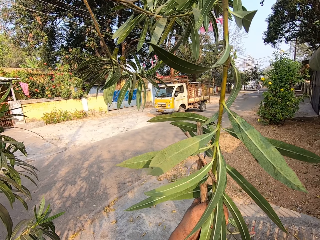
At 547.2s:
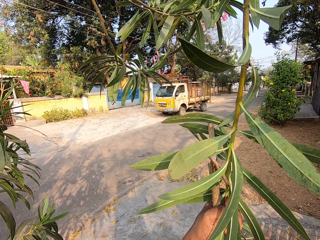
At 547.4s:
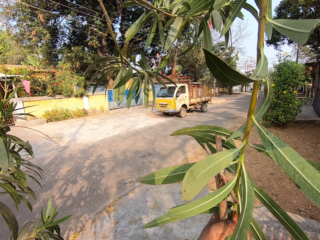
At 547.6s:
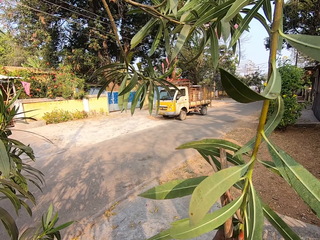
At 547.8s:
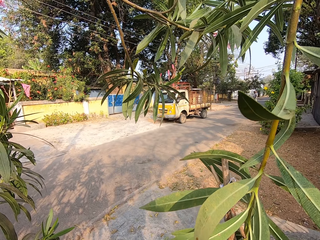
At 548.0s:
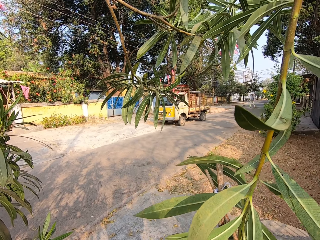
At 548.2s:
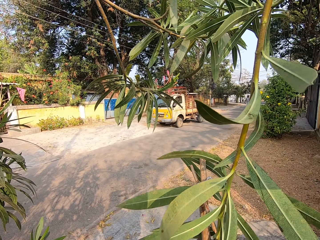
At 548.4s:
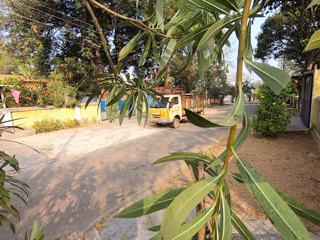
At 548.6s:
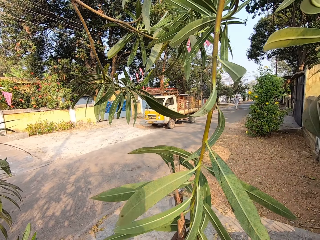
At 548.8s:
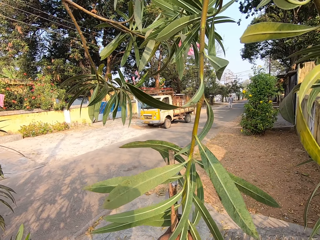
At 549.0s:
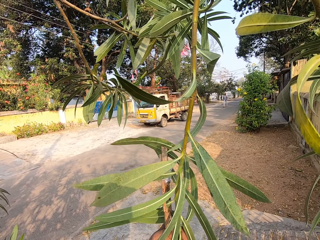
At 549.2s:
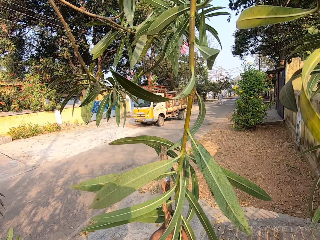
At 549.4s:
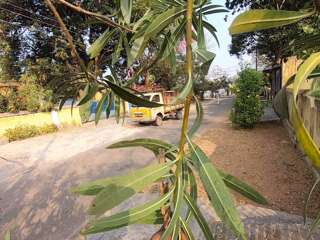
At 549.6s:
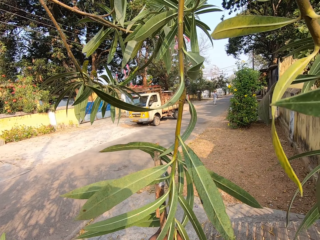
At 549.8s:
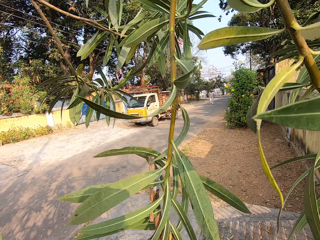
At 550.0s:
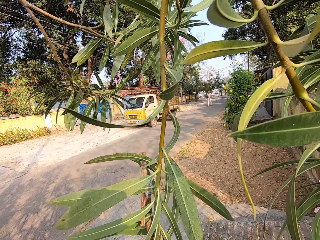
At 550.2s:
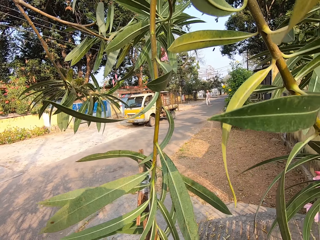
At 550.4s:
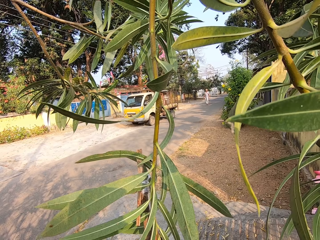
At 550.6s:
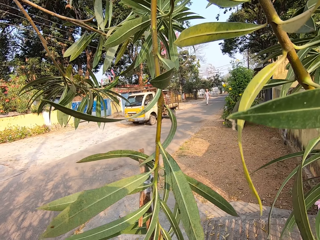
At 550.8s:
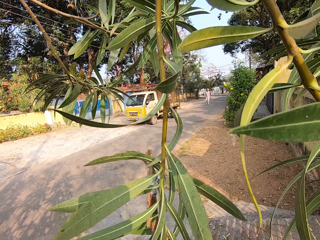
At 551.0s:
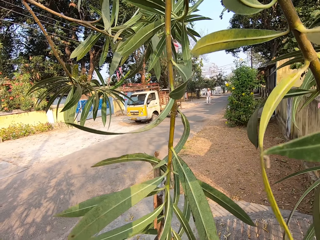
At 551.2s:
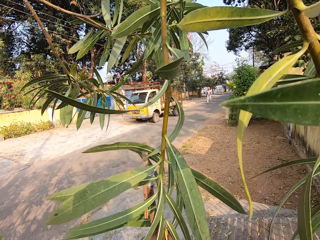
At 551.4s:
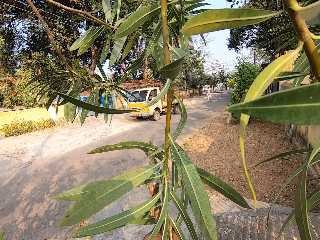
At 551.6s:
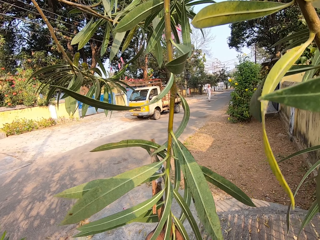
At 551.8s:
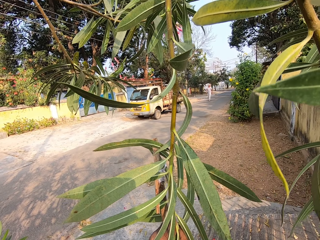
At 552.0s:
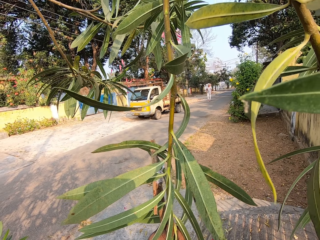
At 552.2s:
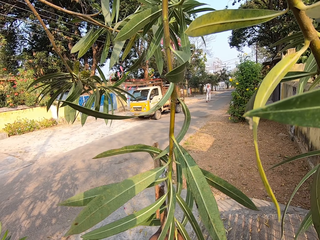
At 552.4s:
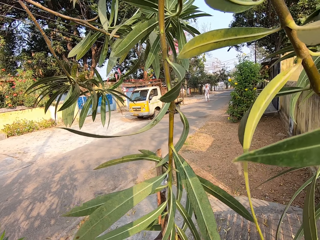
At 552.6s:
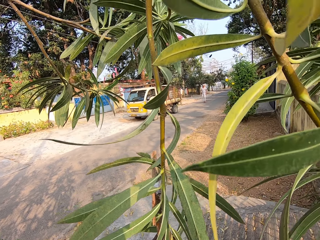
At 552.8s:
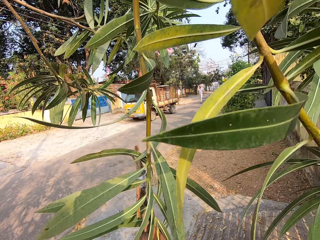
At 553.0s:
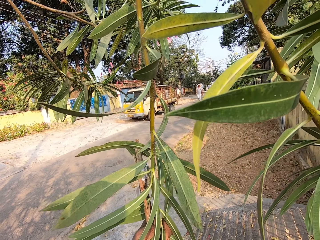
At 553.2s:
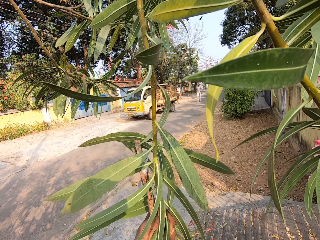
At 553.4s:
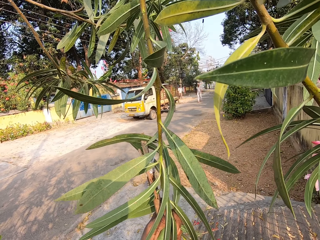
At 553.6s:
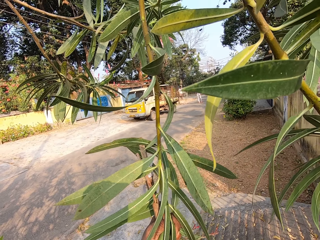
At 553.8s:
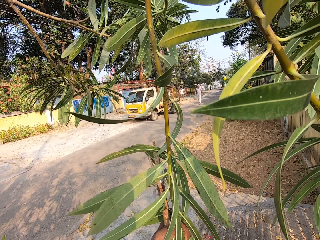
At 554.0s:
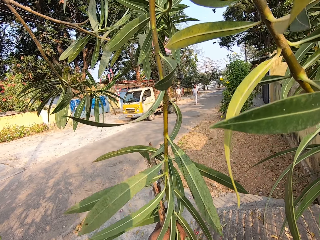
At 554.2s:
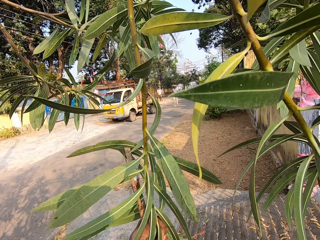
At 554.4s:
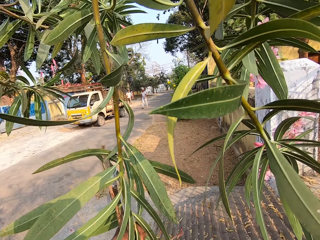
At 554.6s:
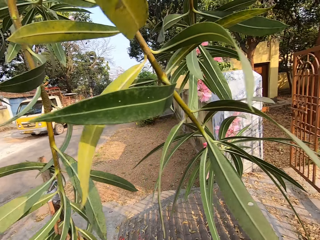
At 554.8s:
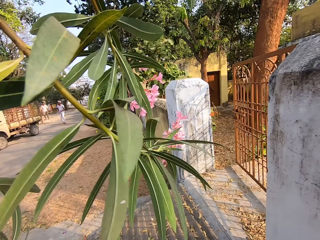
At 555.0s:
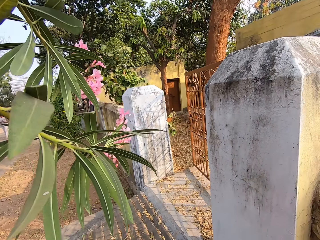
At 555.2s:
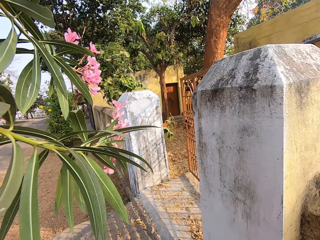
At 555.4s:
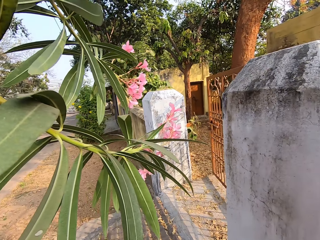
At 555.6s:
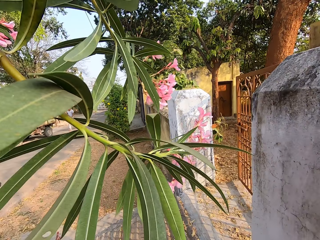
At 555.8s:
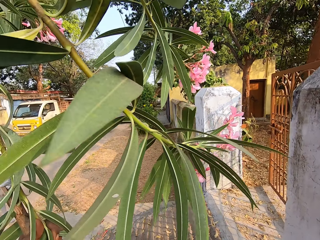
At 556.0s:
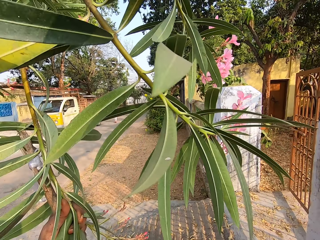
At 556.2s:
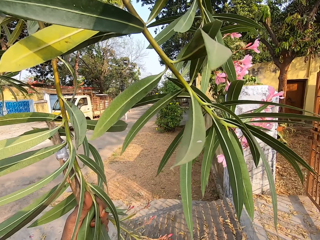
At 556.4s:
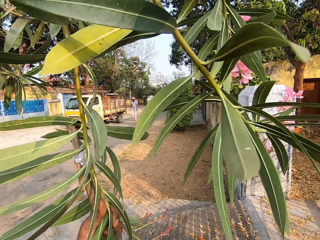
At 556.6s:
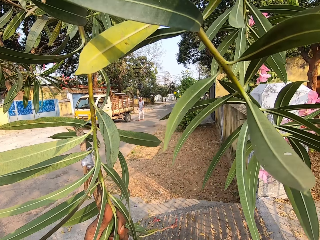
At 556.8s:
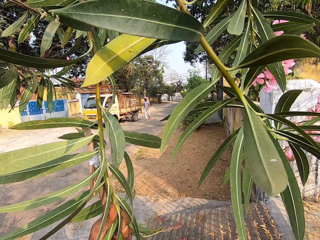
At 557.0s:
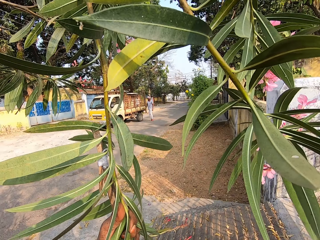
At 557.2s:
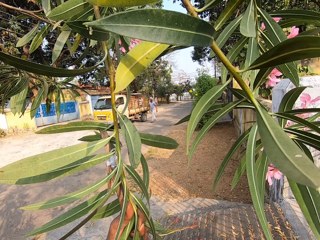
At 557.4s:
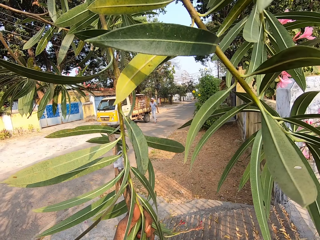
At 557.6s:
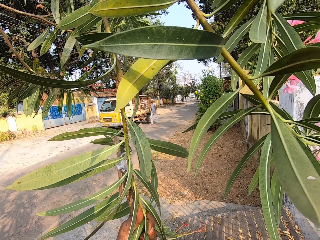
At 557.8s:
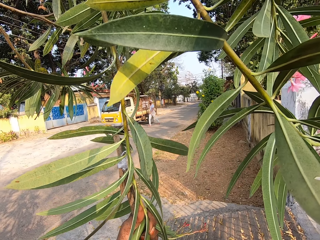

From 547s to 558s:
The camera wearer looks around. They look at flowers in a tree.

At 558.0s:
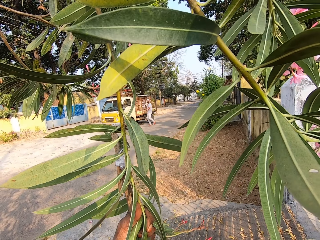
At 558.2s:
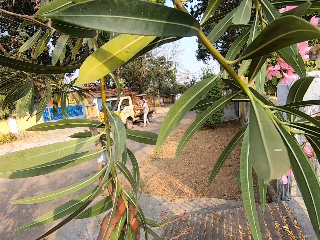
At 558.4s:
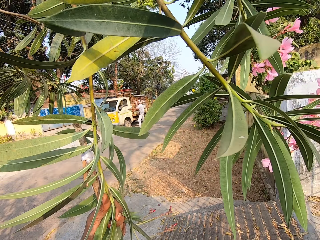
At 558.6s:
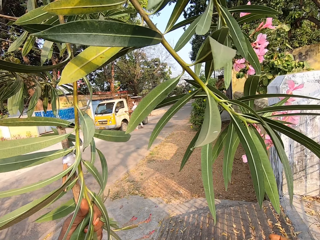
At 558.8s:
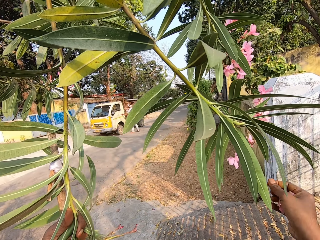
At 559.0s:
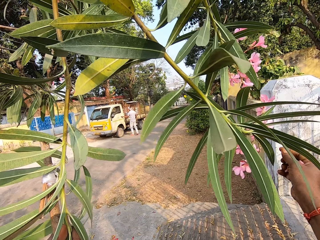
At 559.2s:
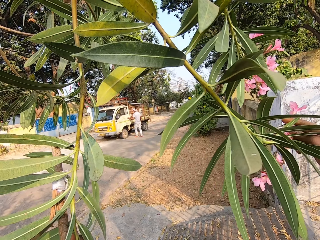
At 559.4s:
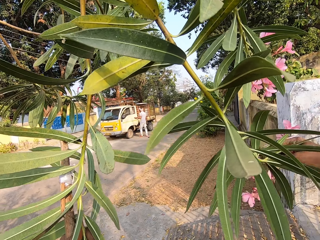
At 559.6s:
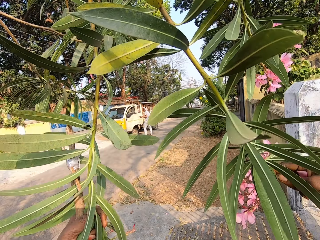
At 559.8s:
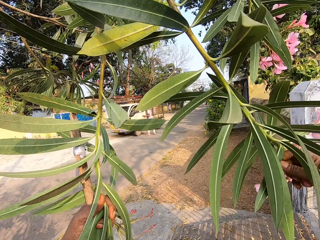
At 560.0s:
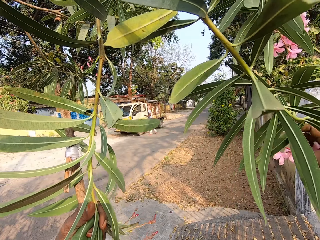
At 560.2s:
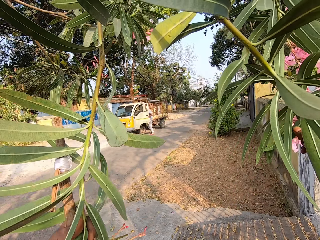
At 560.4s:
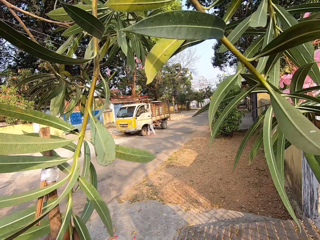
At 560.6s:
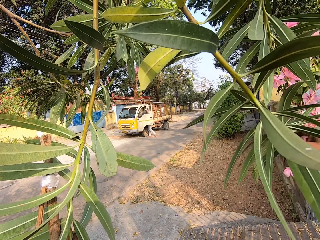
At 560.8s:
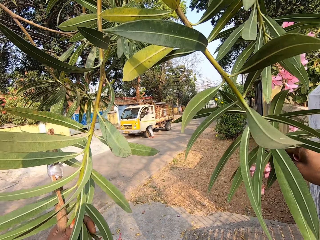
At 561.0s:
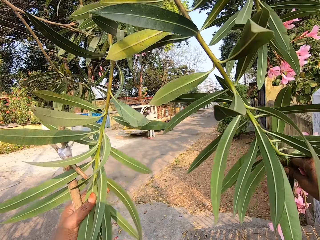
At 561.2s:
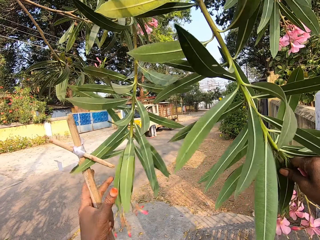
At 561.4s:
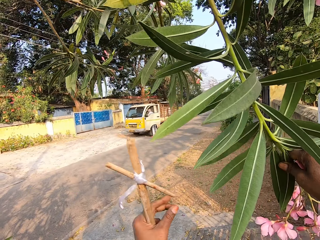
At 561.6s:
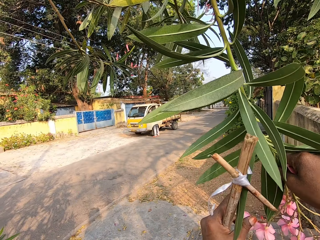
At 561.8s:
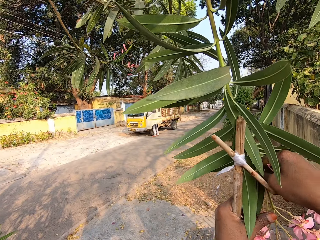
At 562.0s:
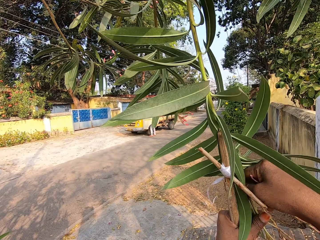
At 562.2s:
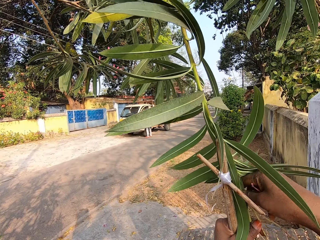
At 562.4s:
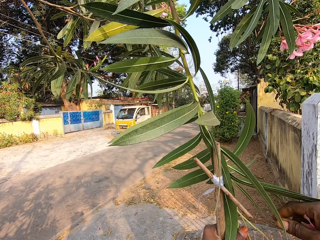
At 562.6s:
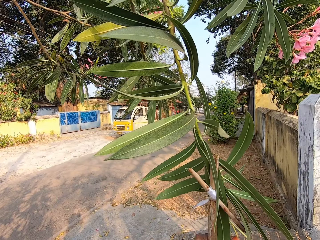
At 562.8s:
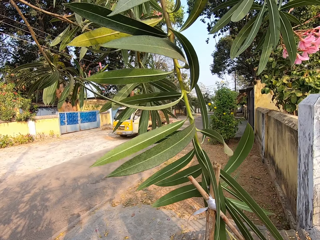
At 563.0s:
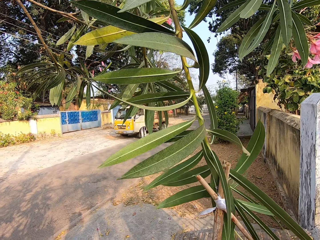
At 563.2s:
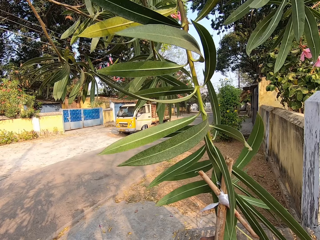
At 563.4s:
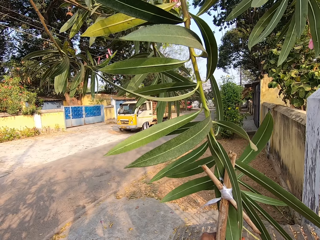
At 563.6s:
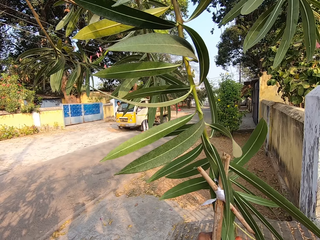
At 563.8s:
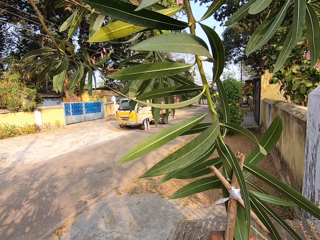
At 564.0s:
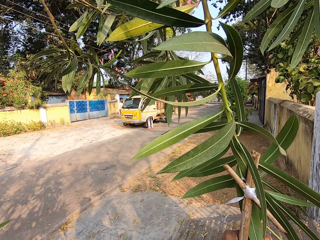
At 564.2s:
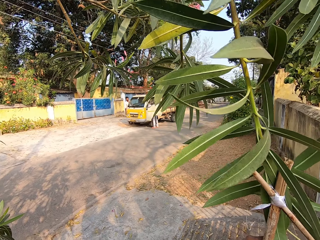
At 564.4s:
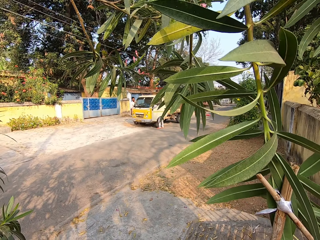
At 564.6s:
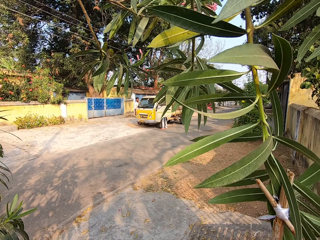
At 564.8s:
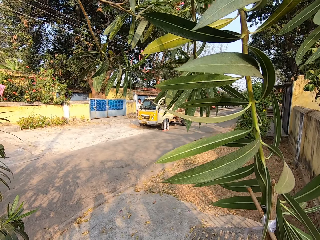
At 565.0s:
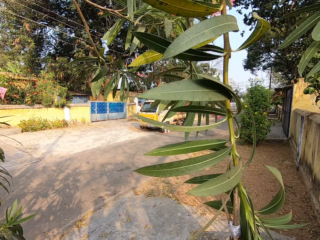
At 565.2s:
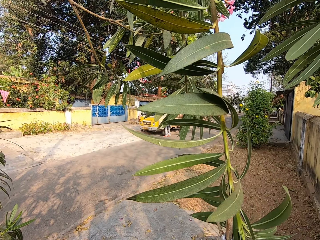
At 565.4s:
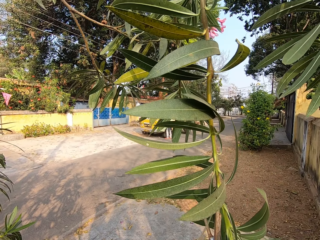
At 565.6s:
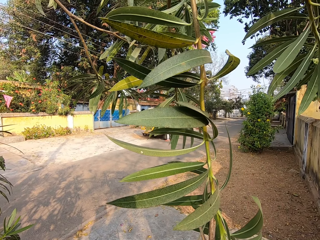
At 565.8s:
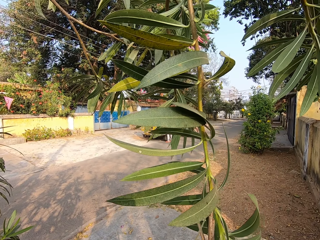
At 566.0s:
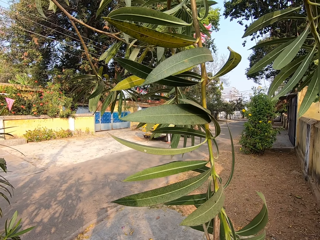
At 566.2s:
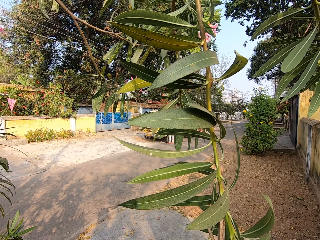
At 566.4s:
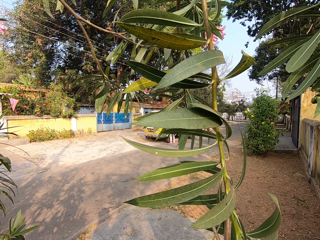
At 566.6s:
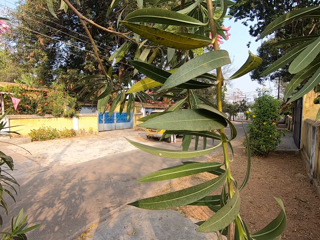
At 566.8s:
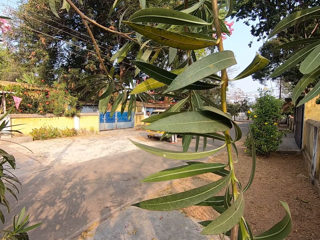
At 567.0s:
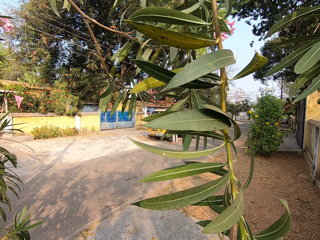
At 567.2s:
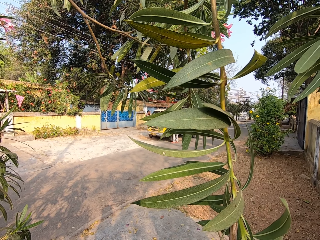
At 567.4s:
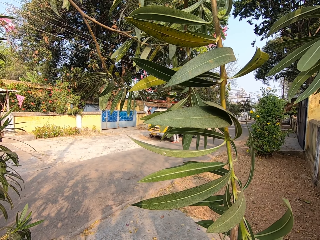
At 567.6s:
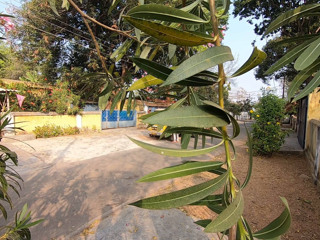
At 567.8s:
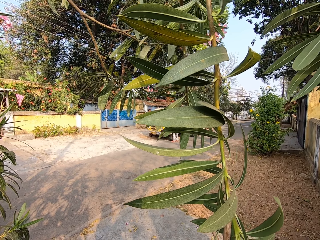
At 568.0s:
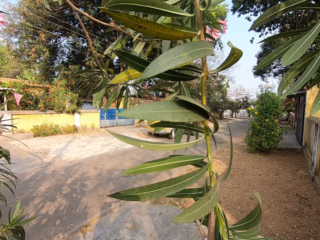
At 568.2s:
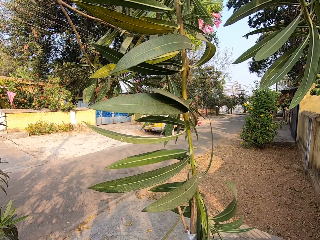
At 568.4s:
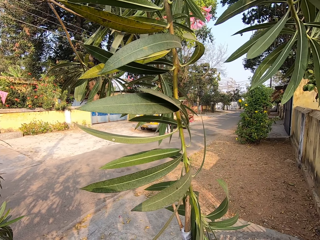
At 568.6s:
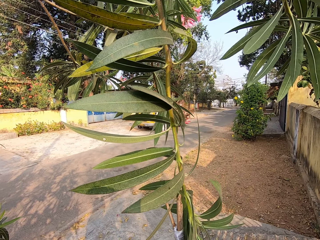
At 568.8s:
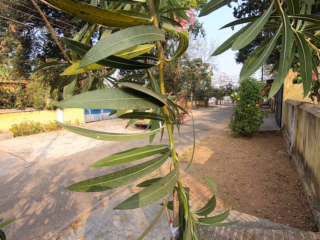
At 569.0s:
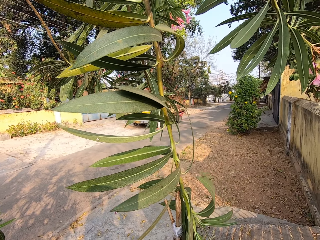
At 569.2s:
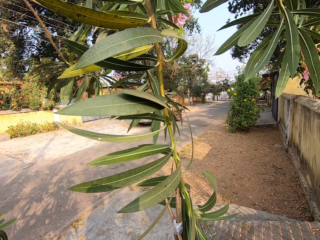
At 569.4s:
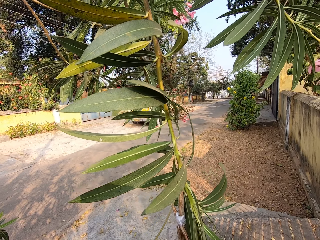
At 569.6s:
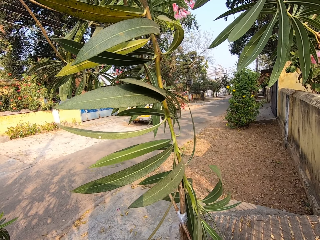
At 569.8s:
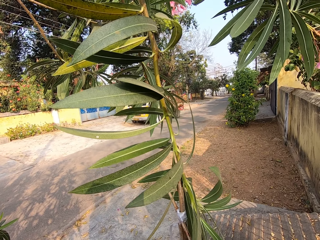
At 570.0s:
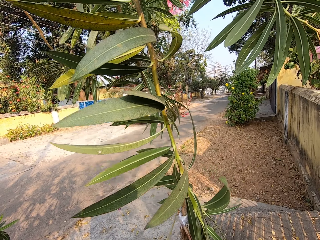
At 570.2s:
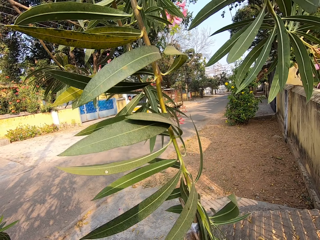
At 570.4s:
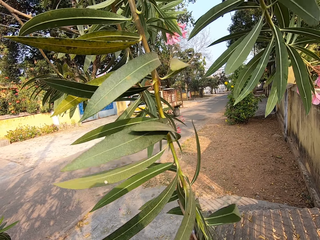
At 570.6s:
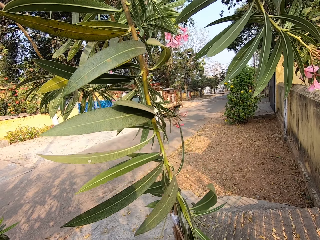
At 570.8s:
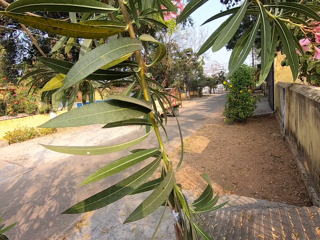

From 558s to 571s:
The camera wearer holds a branch on the tree with her right hand. She pulls a flower with her right hand. She removes her left hand from the branch of the tree. She interacts with a man. She holds flowers with both hands. She holds the branch with her left hand.
